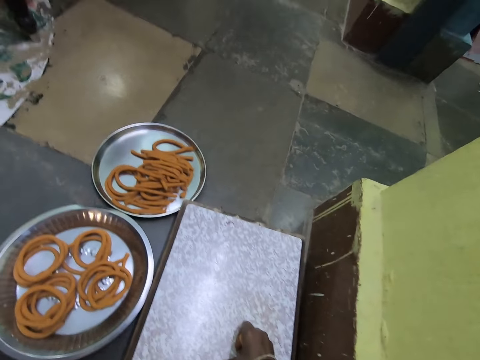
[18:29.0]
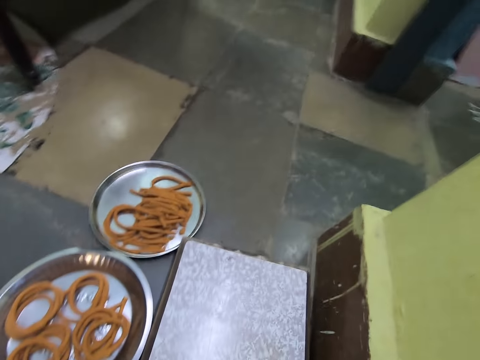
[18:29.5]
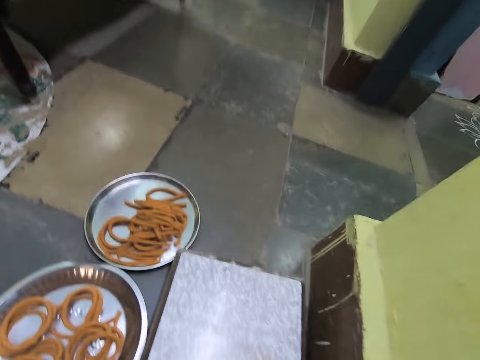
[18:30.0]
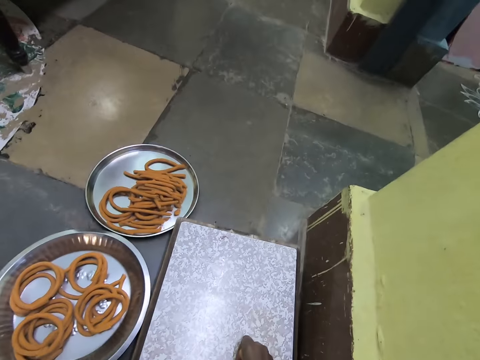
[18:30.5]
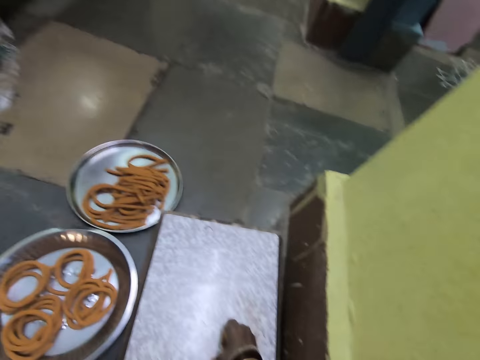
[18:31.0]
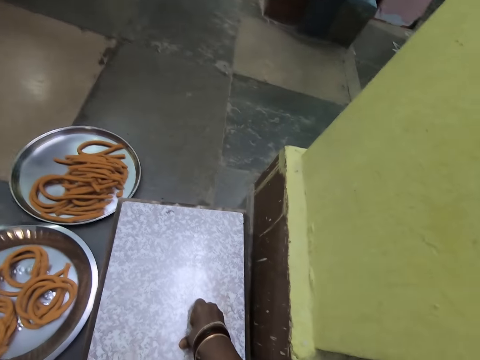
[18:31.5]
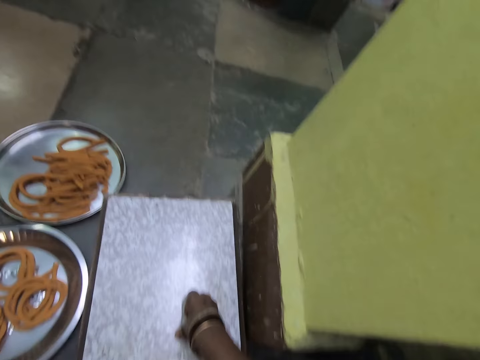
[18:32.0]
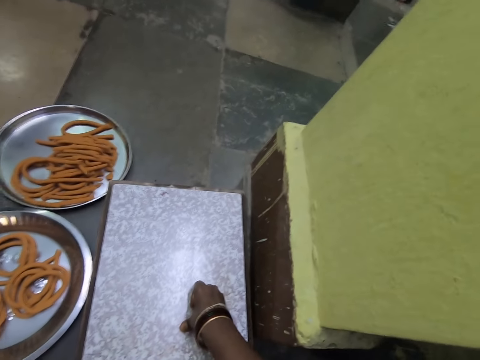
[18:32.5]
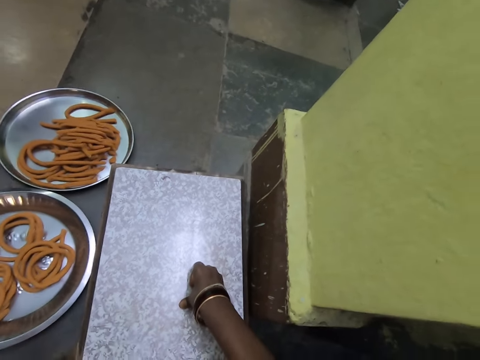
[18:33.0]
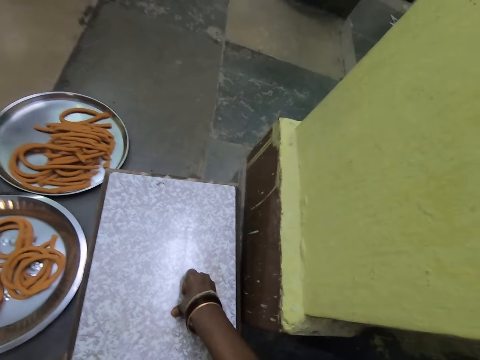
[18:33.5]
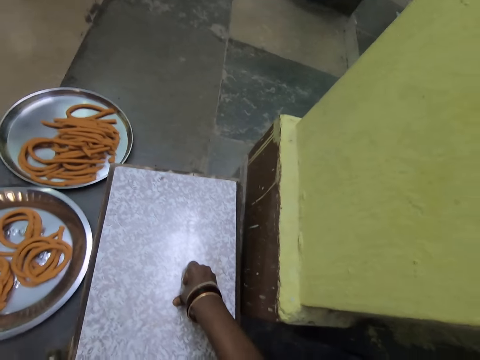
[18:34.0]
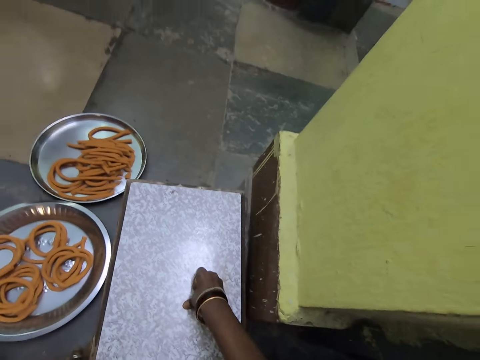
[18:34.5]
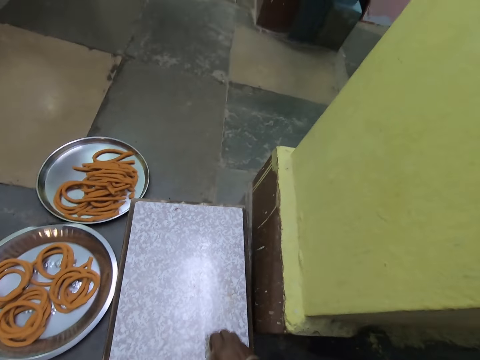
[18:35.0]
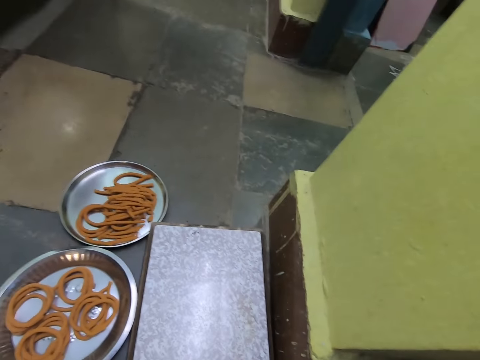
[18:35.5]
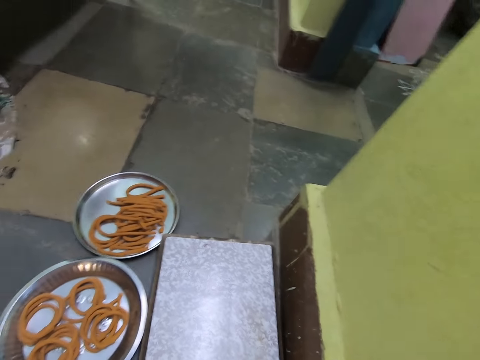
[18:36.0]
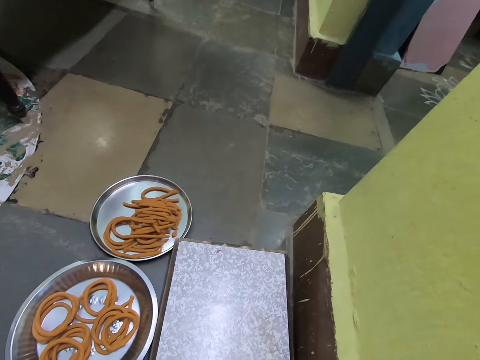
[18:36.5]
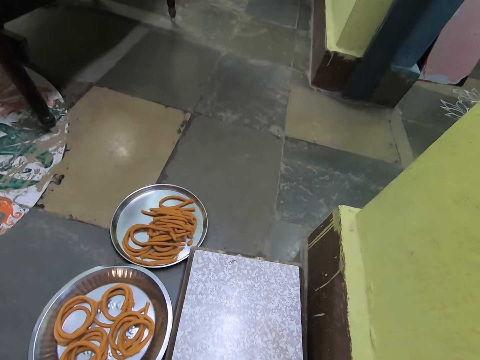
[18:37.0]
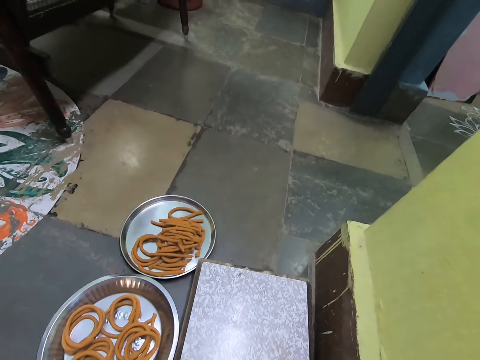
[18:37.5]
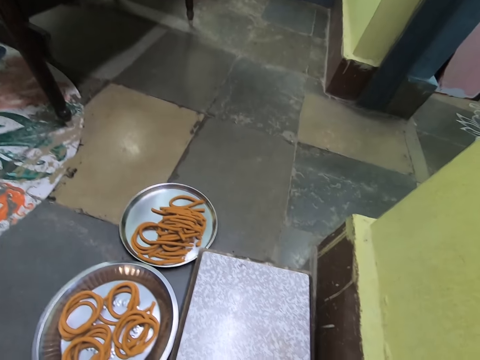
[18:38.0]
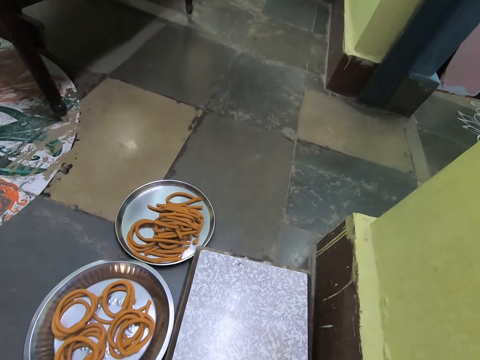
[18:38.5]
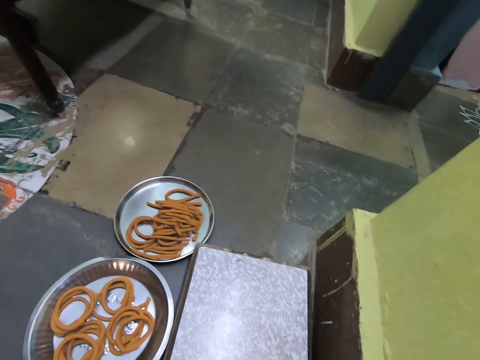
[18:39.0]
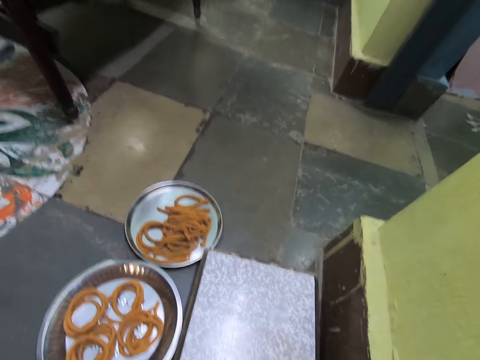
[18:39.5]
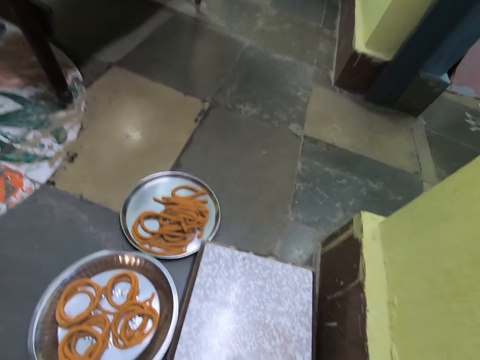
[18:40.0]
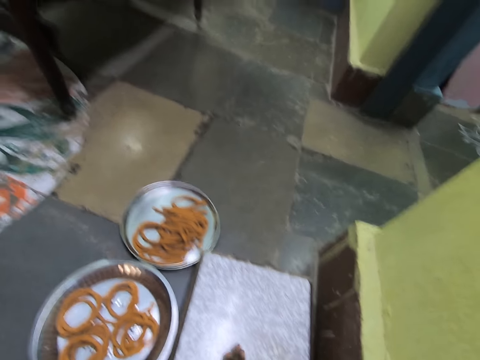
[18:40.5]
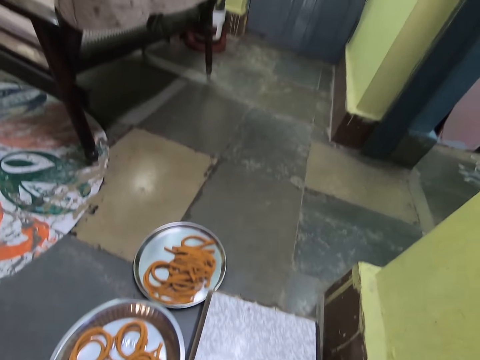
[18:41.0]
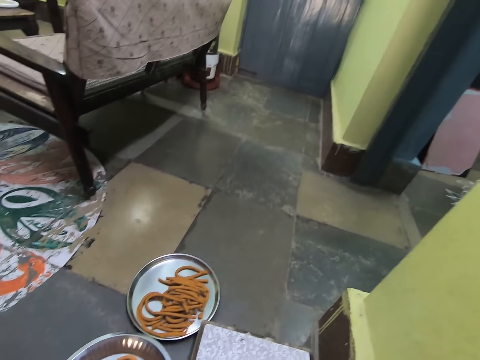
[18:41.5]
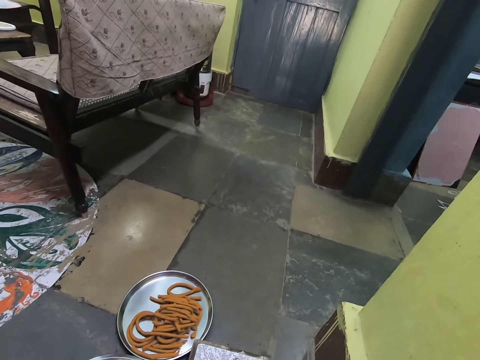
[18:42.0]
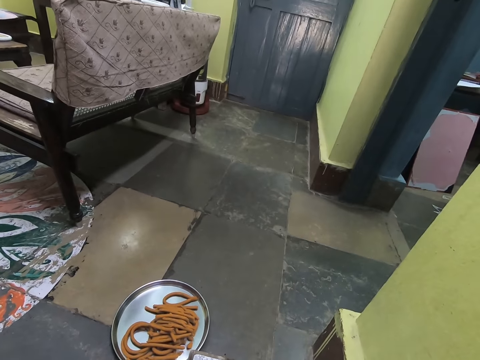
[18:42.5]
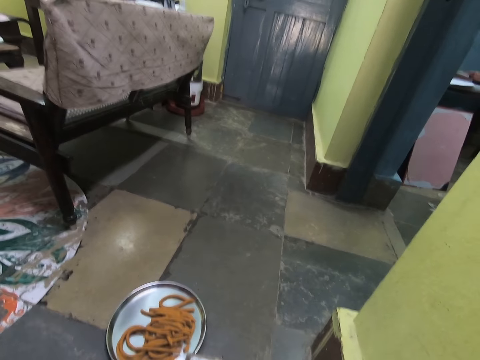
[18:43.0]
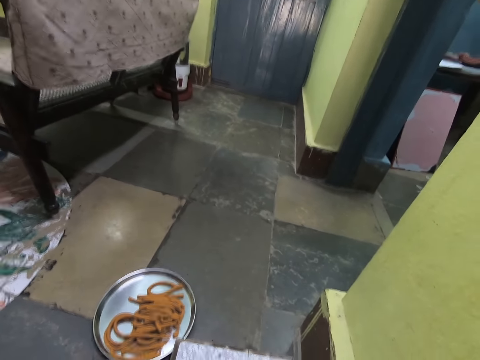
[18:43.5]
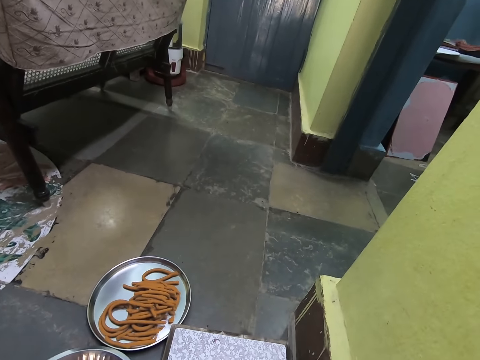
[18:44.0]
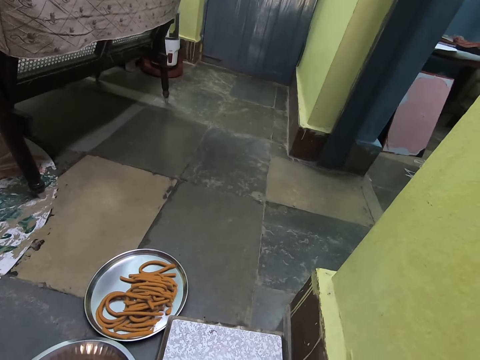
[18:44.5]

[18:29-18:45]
The camera wearer rolls dough on the stand. They look around the room.

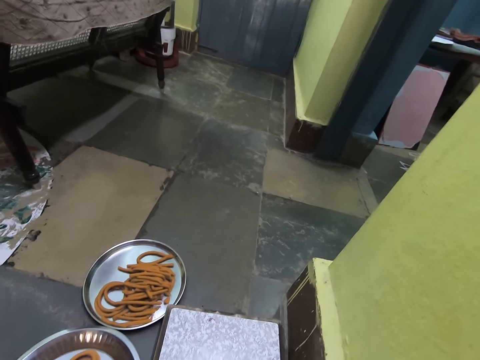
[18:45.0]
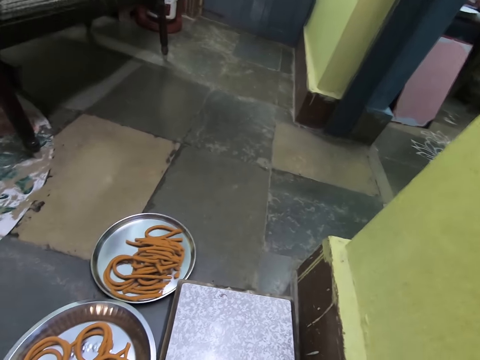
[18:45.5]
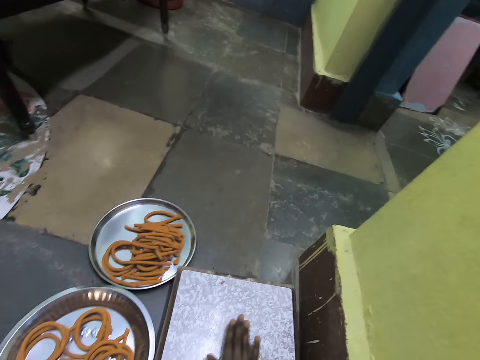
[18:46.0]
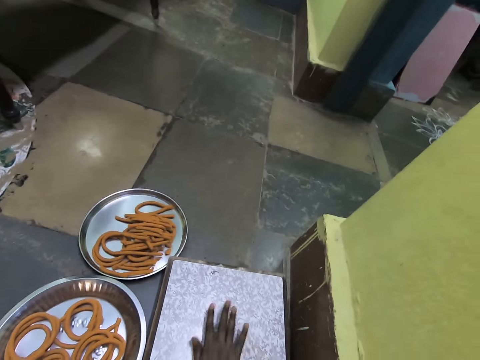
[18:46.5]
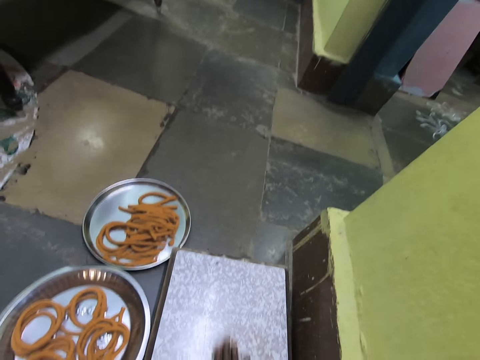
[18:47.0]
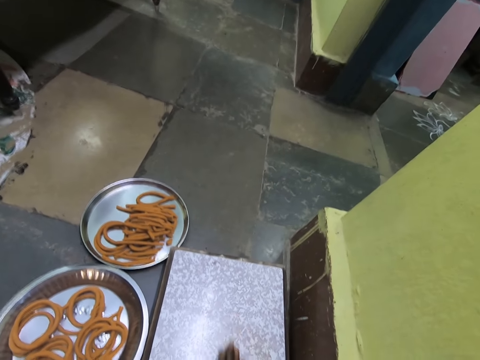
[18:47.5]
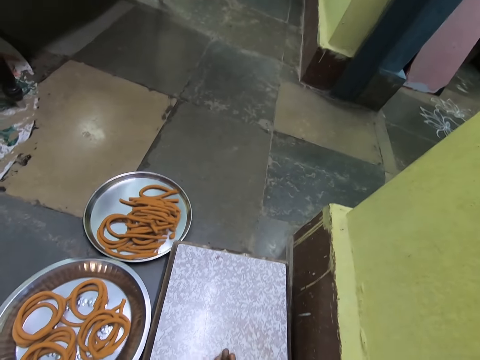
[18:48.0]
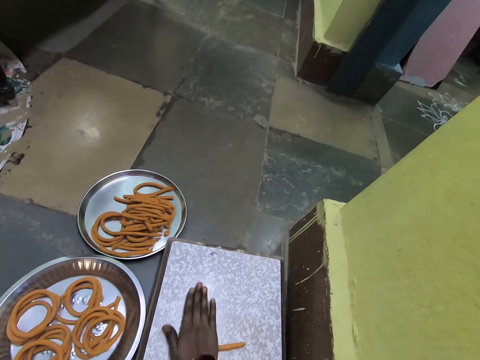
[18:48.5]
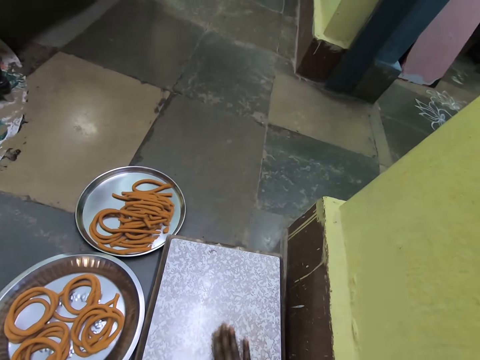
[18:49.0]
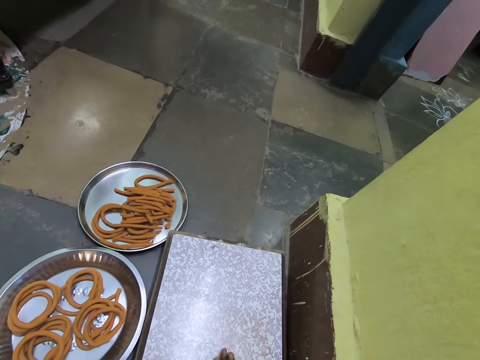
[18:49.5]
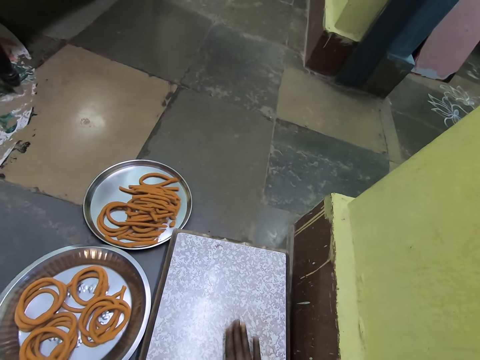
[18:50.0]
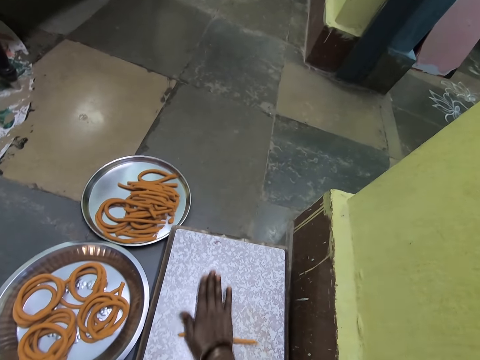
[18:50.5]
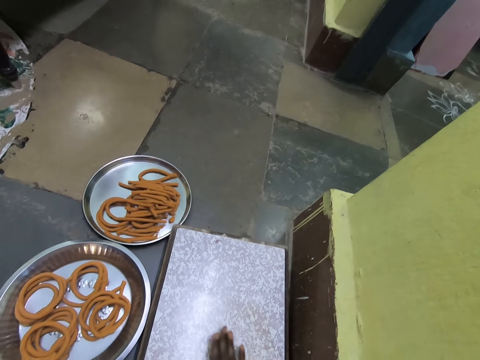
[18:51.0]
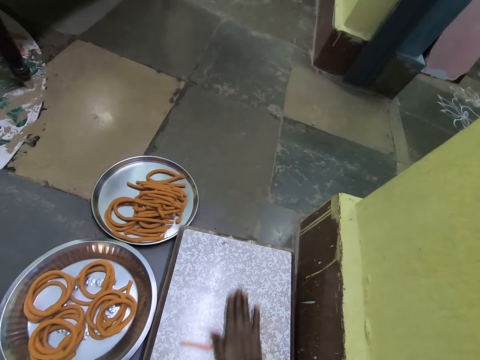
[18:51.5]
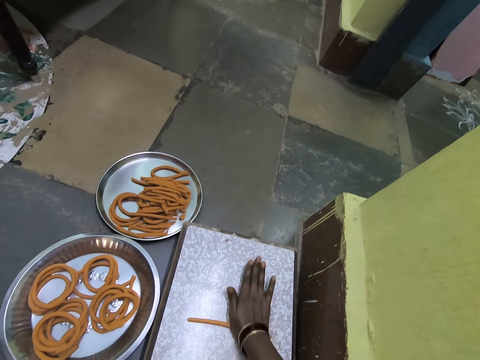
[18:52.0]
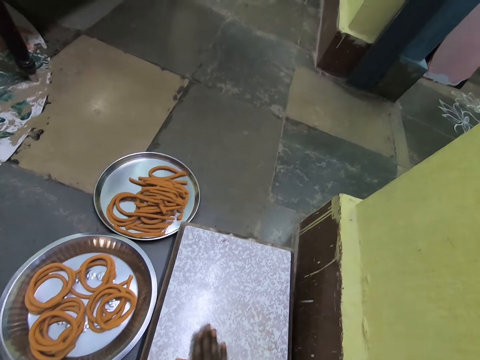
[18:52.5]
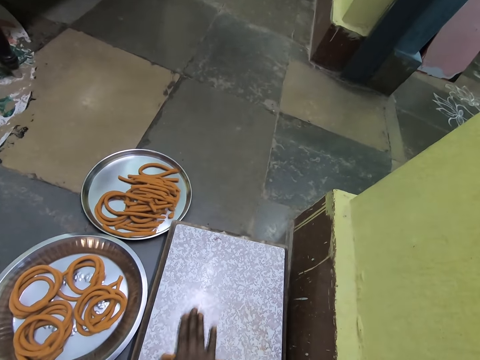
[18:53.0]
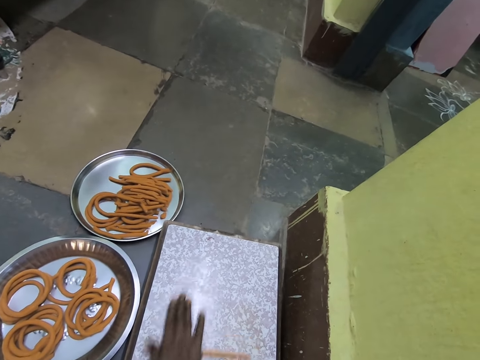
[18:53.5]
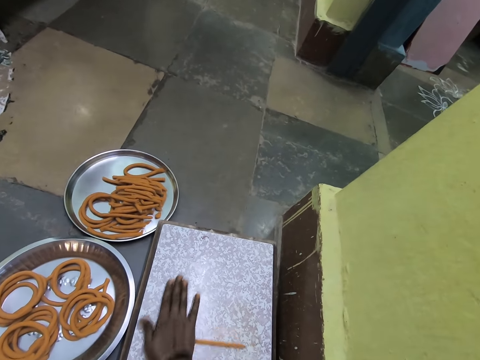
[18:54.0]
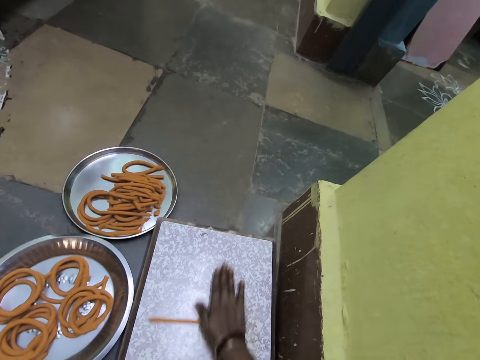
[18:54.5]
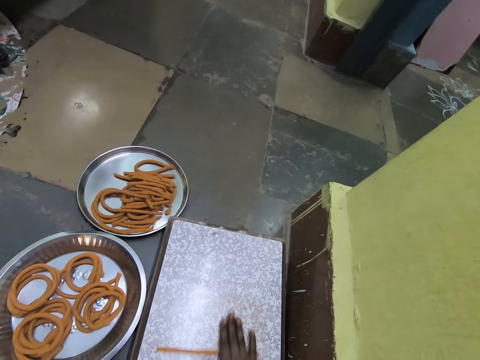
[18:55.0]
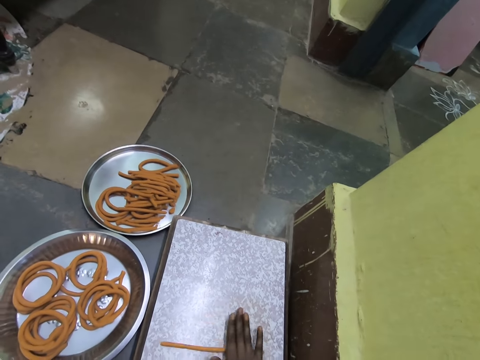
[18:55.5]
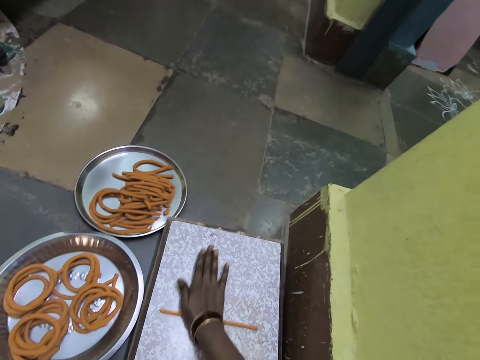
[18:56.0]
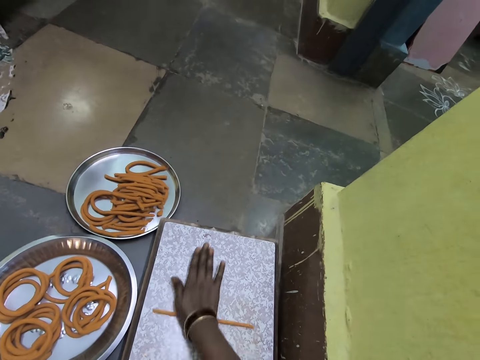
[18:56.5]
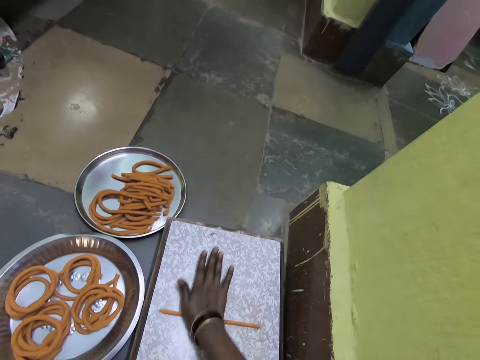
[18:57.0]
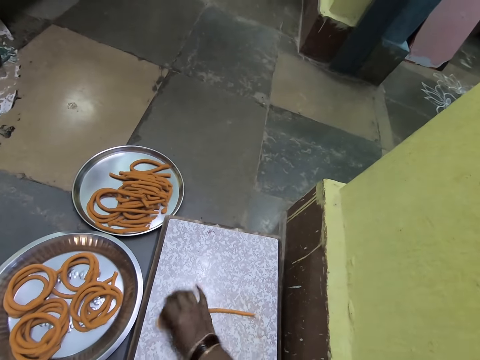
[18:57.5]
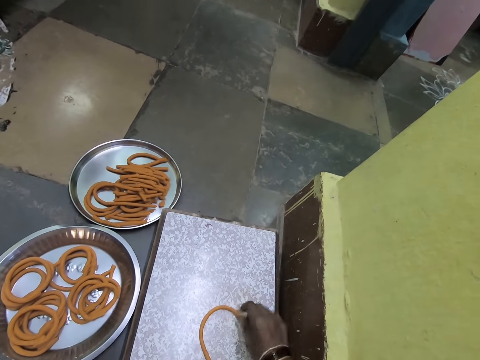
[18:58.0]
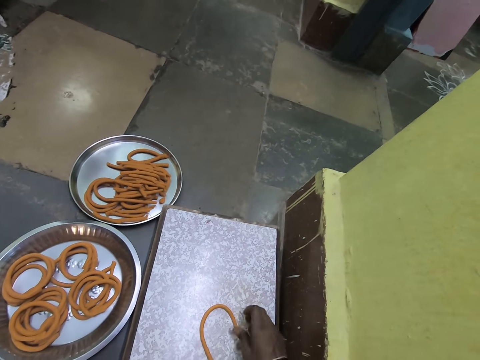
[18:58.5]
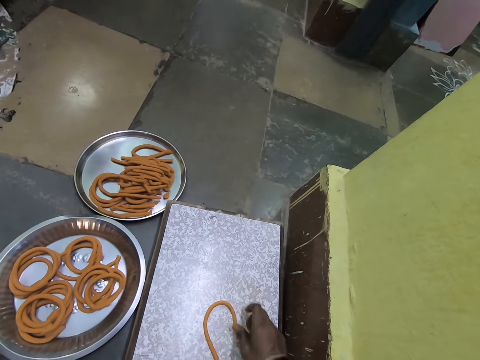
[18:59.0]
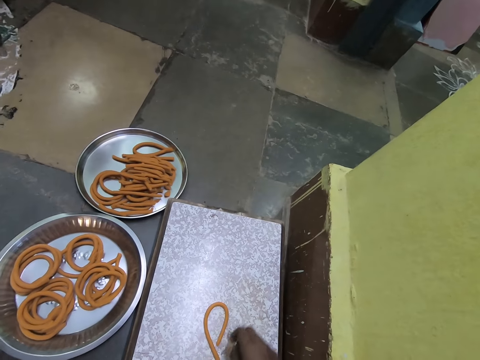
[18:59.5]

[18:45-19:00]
The camera wearer rolls the dough. They fold the dough.
